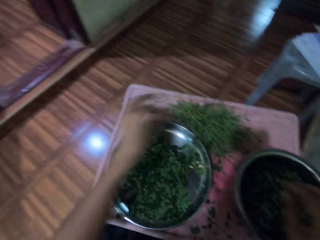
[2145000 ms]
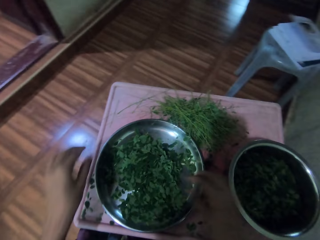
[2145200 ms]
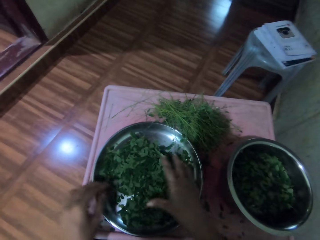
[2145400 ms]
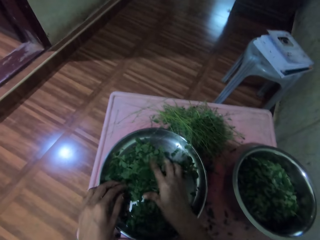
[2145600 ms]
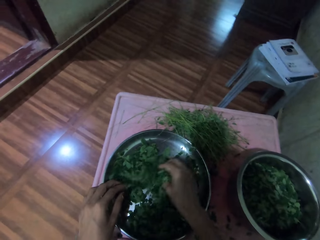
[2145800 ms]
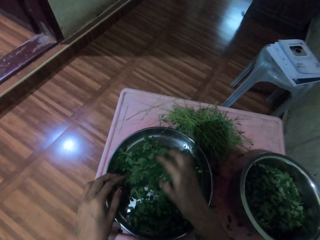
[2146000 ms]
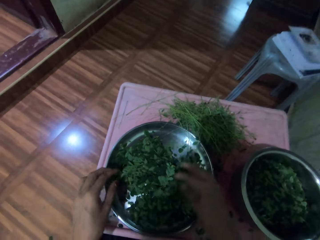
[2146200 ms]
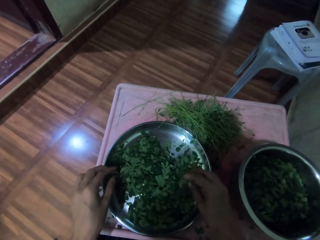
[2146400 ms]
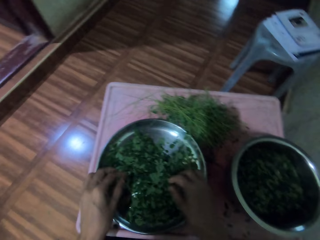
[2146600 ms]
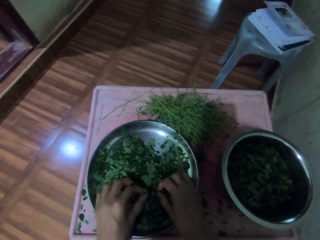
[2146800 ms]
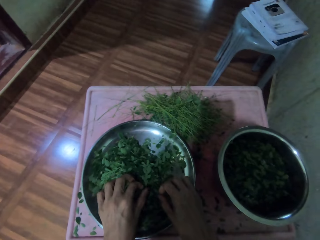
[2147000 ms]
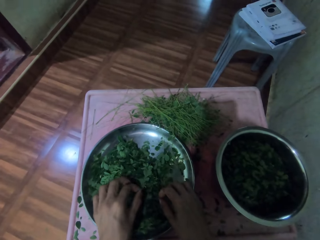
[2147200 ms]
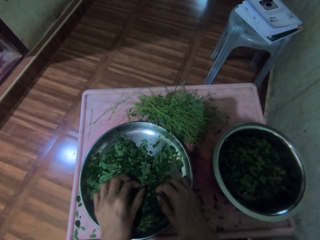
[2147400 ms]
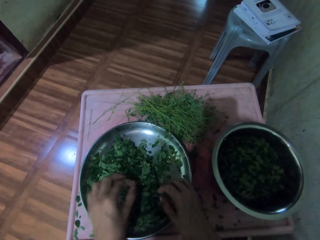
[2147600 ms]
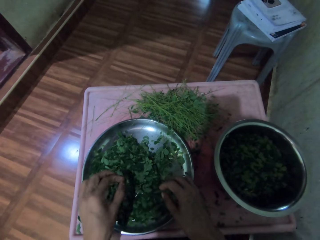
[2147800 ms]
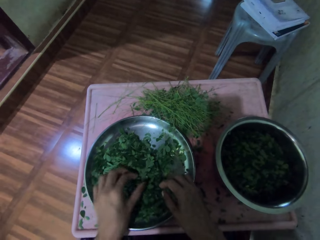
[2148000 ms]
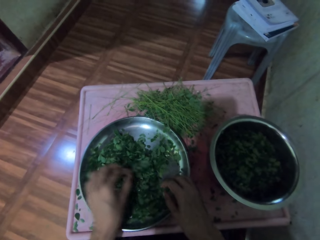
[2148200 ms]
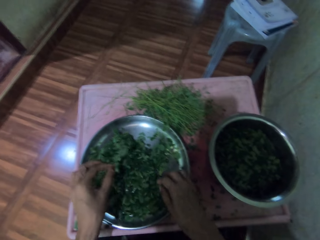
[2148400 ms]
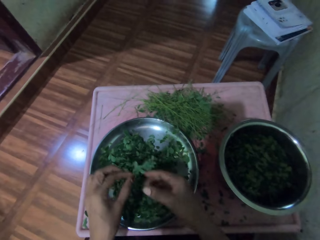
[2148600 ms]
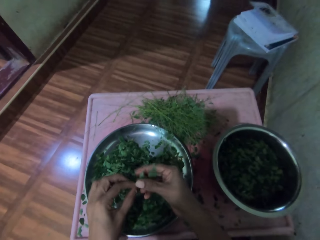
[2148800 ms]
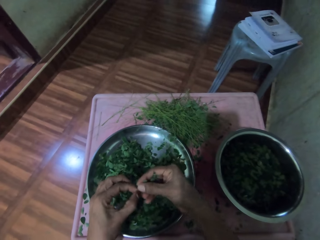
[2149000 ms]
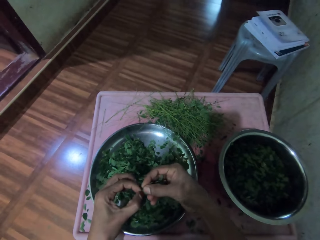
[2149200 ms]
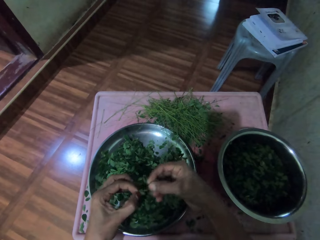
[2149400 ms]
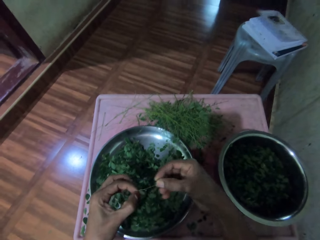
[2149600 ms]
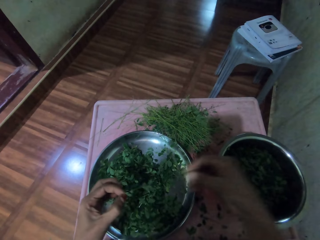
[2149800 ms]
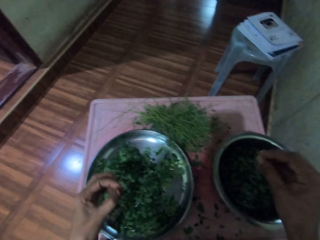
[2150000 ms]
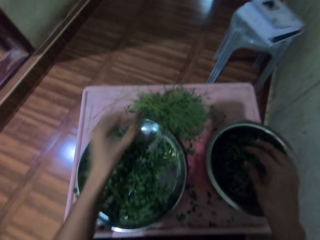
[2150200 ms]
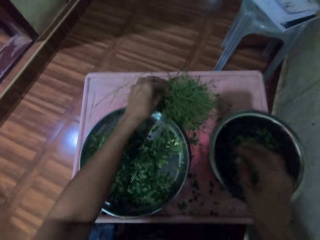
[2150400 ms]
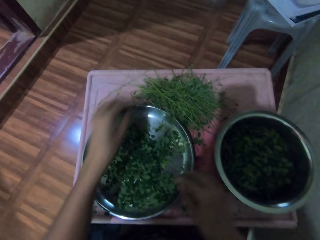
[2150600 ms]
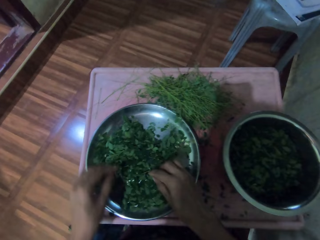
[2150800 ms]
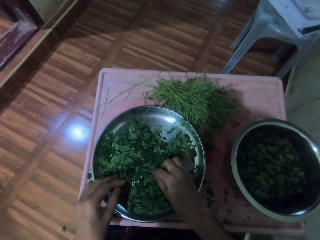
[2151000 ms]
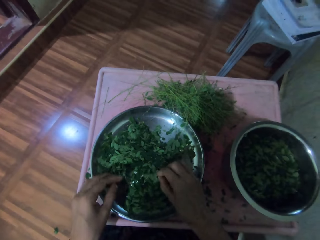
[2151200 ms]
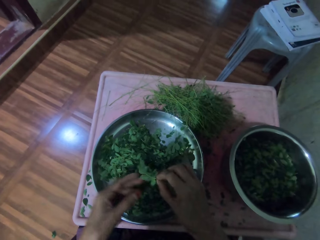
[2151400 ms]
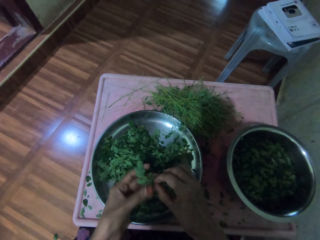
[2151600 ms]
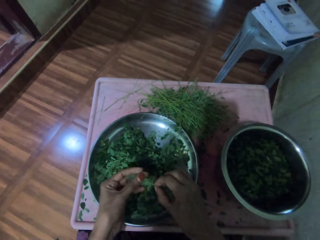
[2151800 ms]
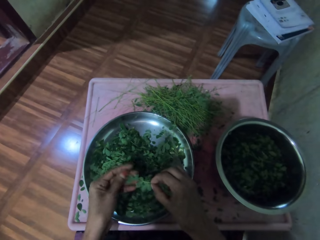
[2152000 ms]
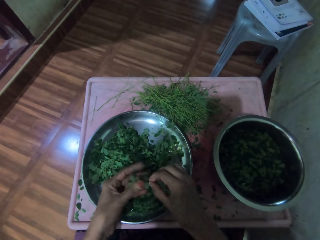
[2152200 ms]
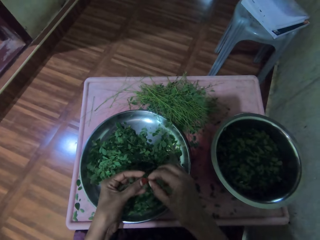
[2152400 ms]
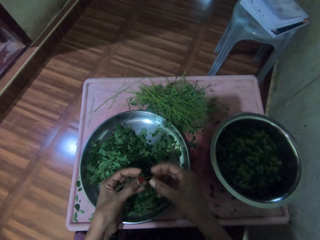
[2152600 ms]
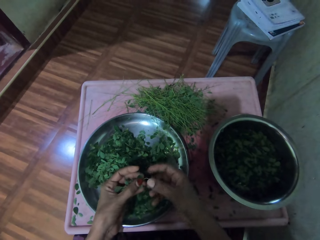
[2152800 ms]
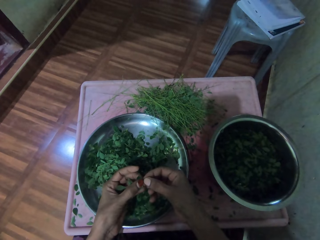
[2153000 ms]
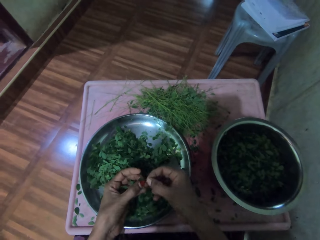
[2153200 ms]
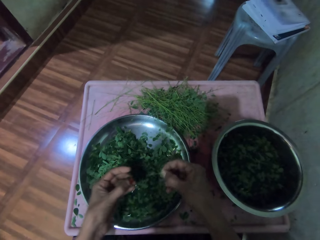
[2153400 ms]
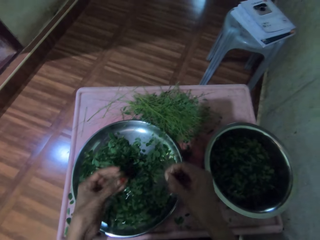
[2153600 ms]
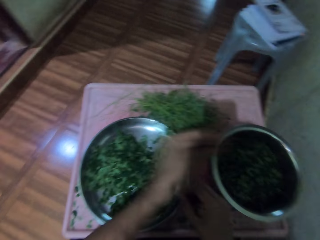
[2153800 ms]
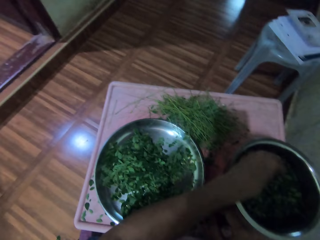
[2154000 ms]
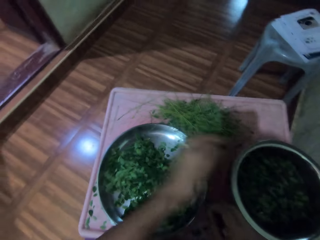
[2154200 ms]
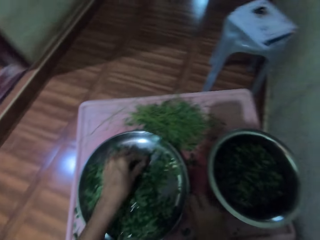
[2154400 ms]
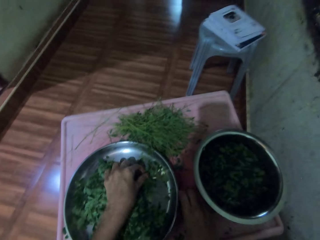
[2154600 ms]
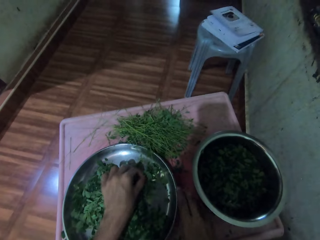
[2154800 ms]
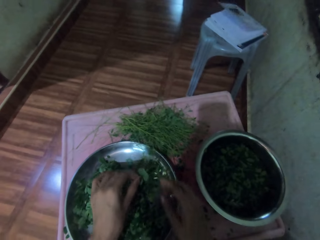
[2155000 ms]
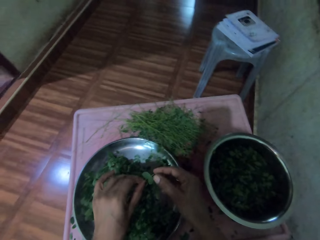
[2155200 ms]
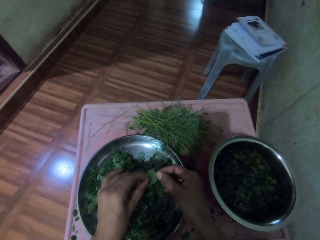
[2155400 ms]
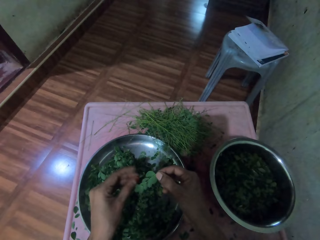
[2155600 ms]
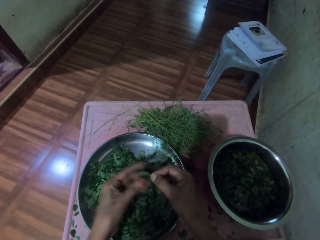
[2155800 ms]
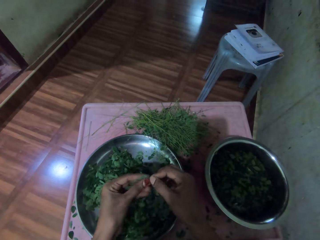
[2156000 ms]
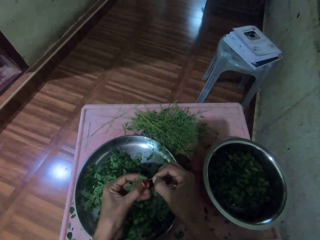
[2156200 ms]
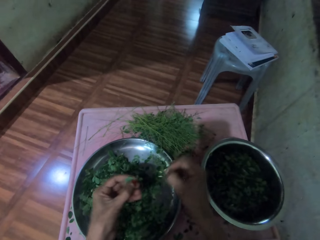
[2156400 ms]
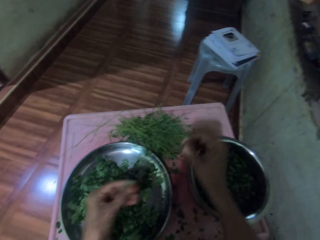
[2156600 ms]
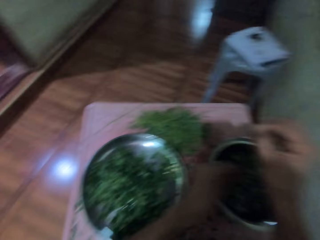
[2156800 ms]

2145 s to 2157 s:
The camera wearer drops down the stem with his left hand. He shuffles the plants with his right hand. He picks the plant from the tray with his left hand. He peels the leaves from the stalk with his right hand. He puts the leaves on the basin with his right hand. He drops down the stem on the table with his left hand. He picks the plant from the tray with his right hand. He touches the leaves with his left hand. He peels the leaves from the stalk with his left hand. He puts the leaves on the basin with his left hand. He picks a leaf with his left hand.

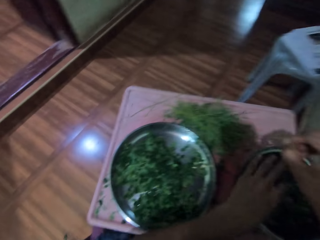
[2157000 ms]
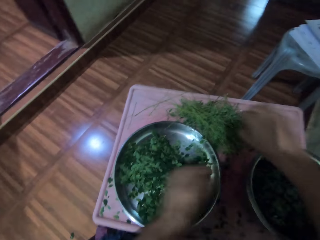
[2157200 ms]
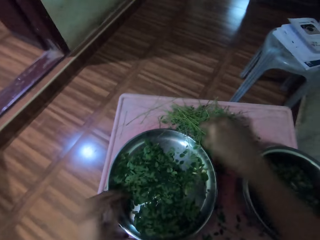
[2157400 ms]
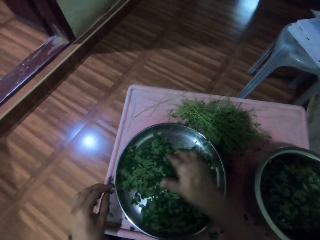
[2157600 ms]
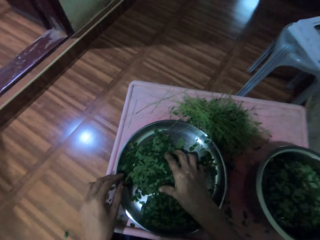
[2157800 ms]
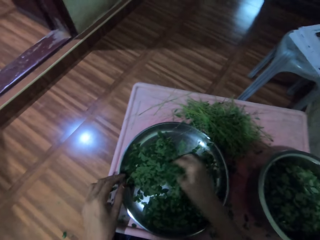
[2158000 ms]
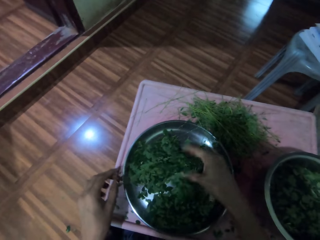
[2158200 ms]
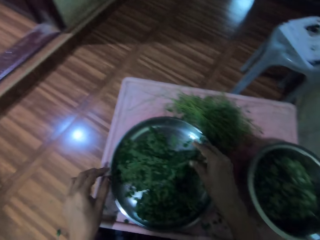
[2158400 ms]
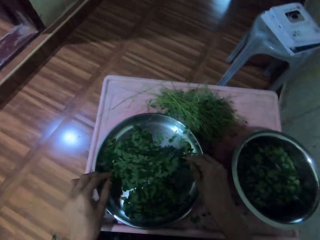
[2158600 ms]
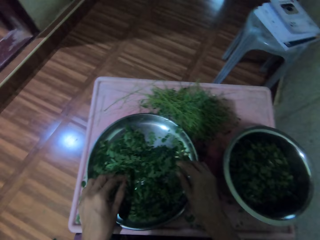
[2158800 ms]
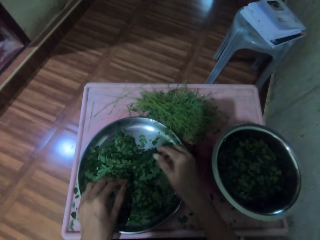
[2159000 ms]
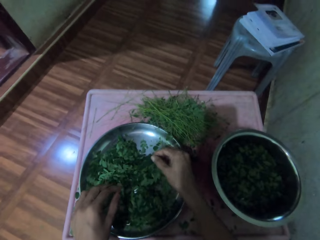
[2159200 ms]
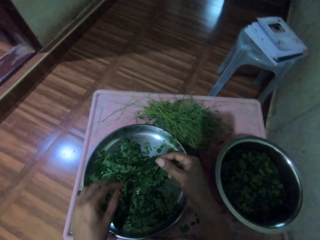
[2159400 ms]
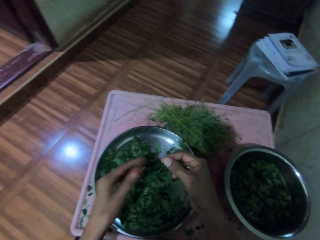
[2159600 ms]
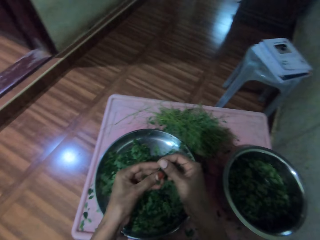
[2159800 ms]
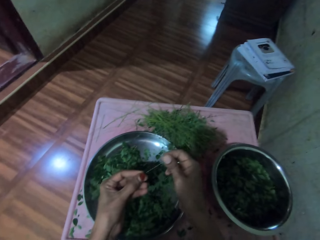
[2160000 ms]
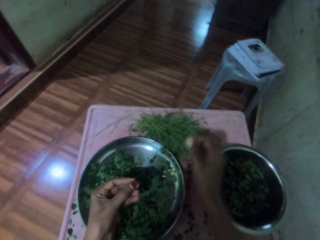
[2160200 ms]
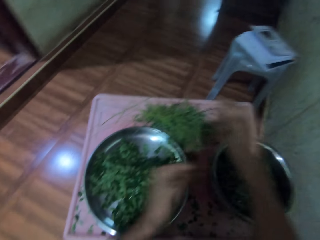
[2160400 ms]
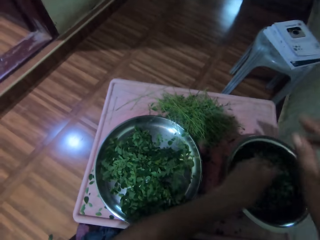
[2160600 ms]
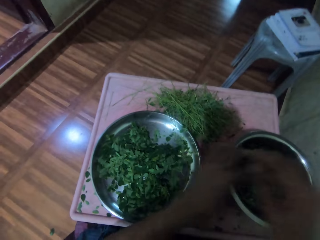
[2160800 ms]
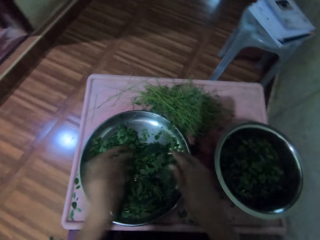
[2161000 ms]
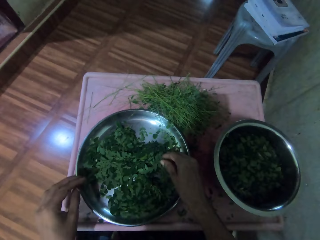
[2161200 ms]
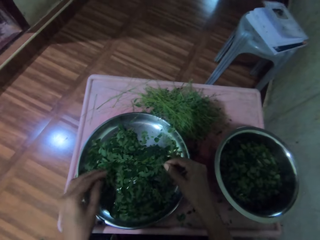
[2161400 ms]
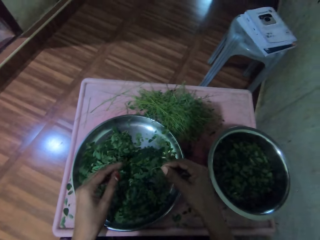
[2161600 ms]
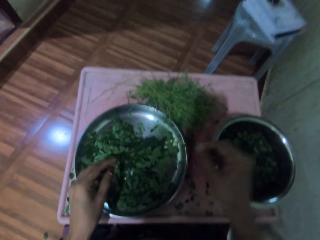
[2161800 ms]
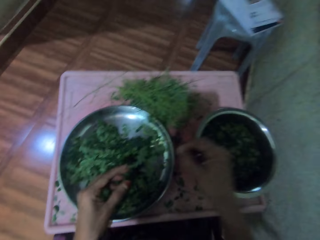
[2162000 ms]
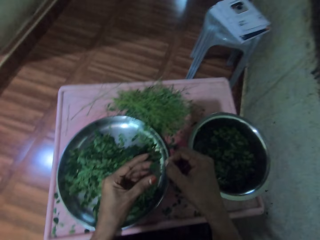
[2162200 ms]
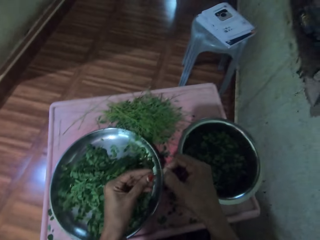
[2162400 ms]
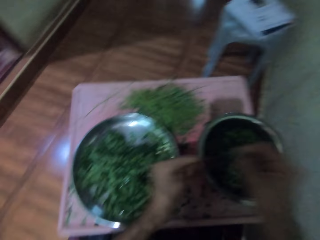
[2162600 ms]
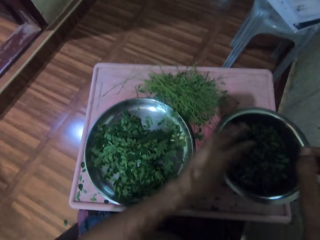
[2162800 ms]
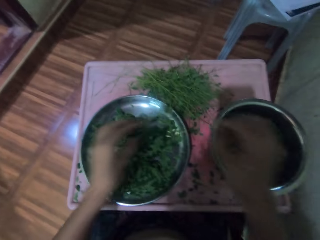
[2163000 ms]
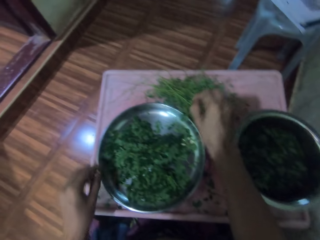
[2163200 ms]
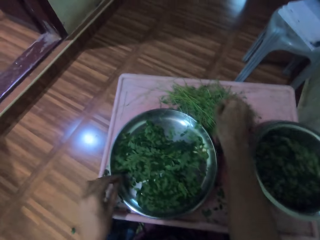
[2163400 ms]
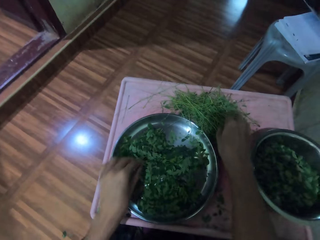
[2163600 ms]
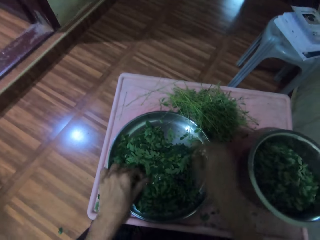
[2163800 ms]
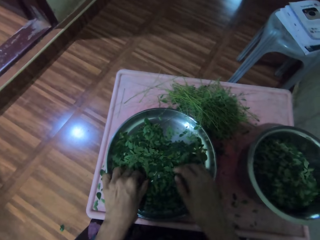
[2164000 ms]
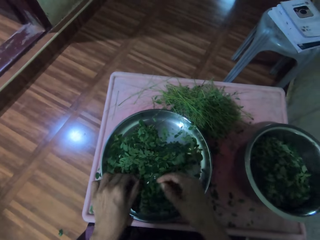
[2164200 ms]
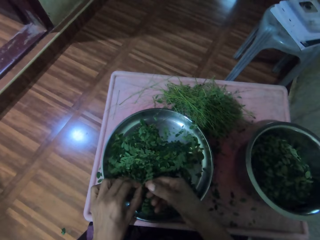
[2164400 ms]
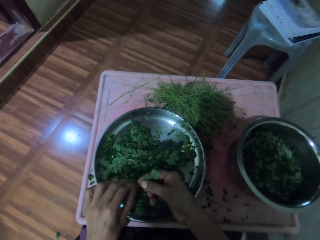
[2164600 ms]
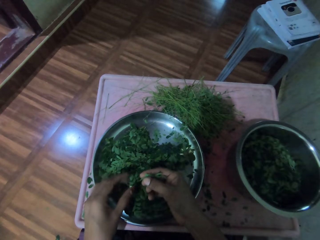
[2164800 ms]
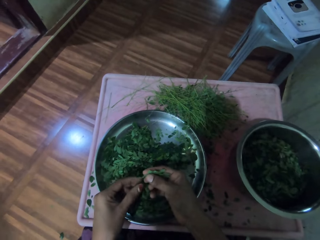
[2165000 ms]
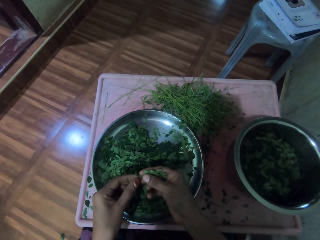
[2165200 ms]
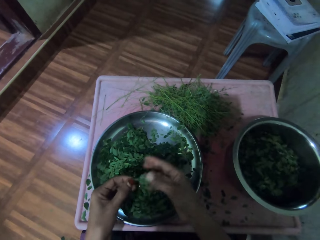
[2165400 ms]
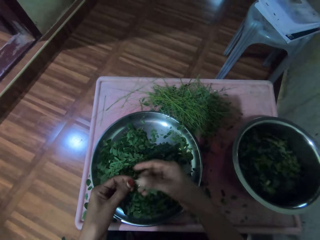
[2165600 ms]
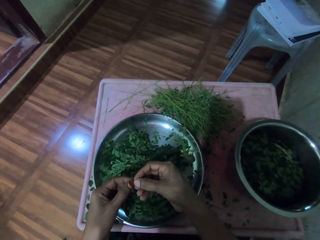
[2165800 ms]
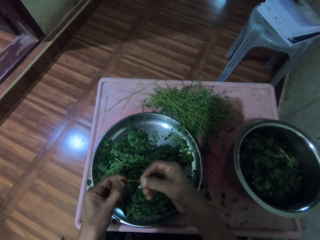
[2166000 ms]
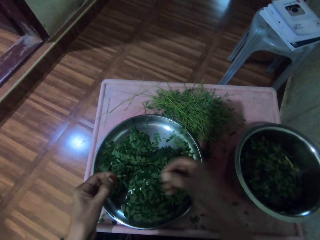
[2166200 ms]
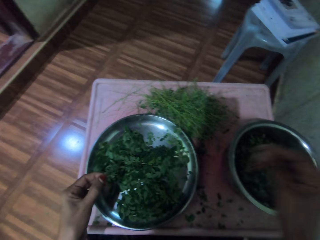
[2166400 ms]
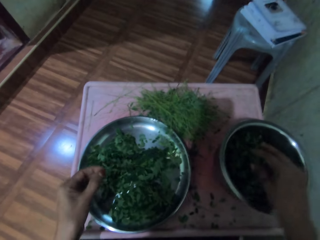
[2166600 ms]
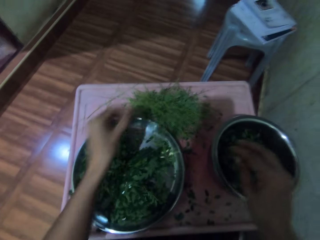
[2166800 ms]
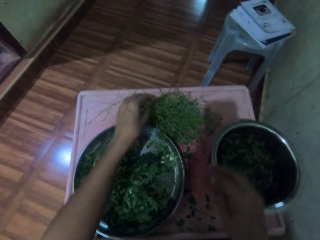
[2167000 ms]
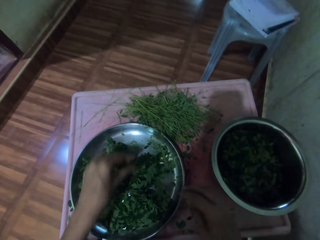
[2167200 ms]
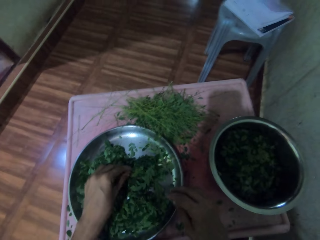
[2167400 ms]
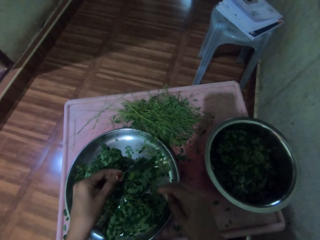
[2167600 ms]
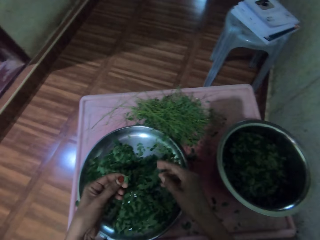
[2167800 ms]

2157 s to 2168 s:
The camera wearer peels the leaves with his left hand. He puts the leaves on the basin with his left hand. He drops down the stem with his right hand. He shuffles the plants with his right hand. He picks the plant in the tray with his right hand. He peels the leaves with his left hand. He puts the leaves on the basin with his left hand. He picks the plant with his right hand. He puts the leaves on the basin with his left hand. He drops down the stem on the table with his right hand. He picks the plant from the tray with his left hand. He peels the leaves with his right hand. He puts the leaves on the basin with his right hand. He drops down the stem with his left hand.
